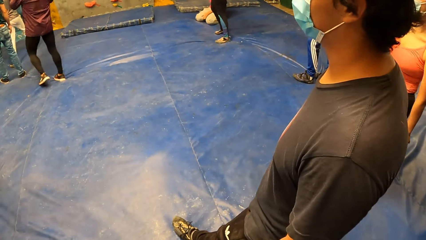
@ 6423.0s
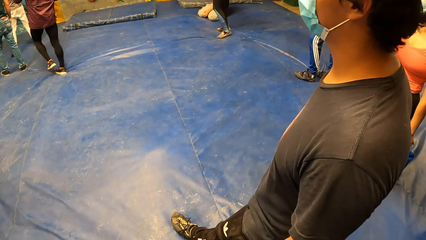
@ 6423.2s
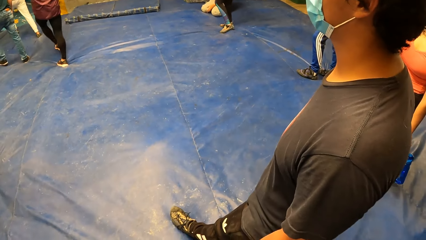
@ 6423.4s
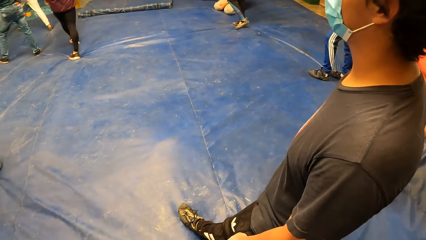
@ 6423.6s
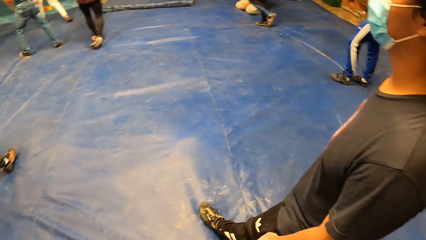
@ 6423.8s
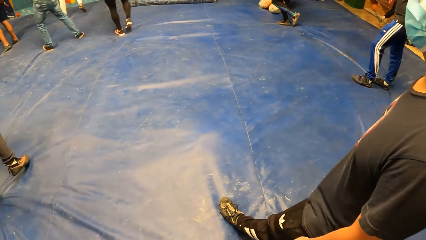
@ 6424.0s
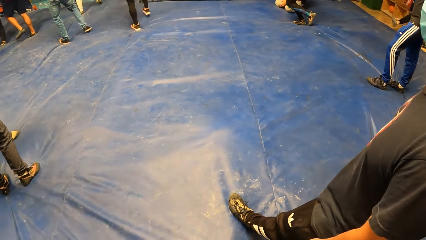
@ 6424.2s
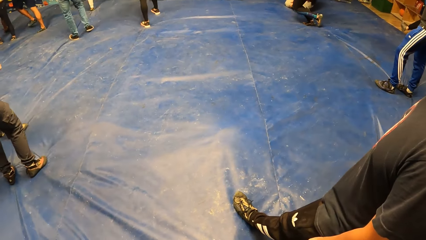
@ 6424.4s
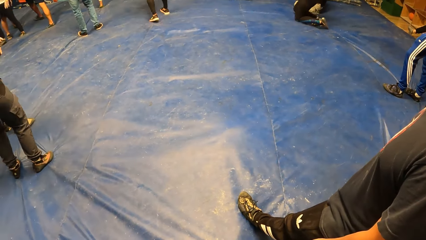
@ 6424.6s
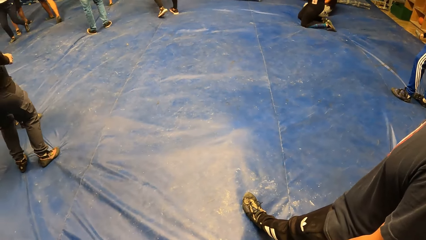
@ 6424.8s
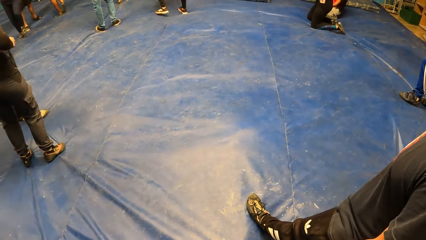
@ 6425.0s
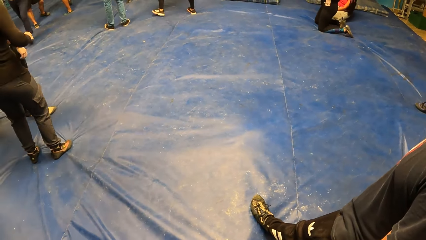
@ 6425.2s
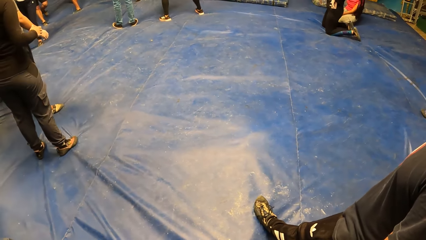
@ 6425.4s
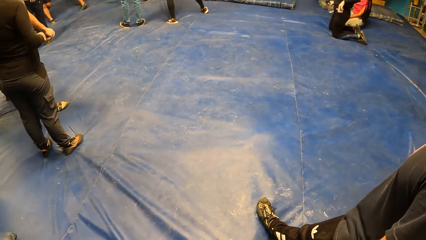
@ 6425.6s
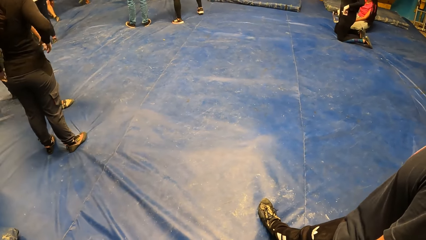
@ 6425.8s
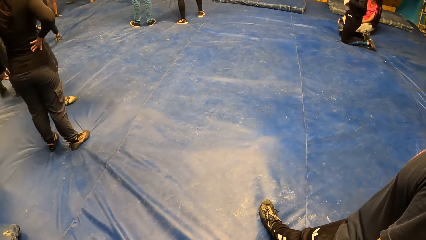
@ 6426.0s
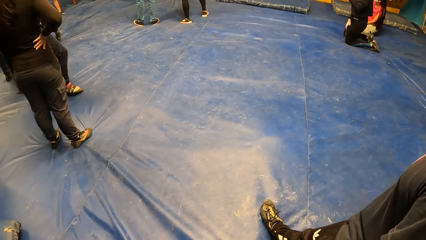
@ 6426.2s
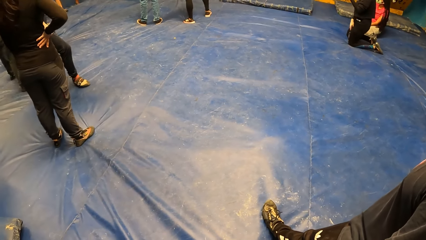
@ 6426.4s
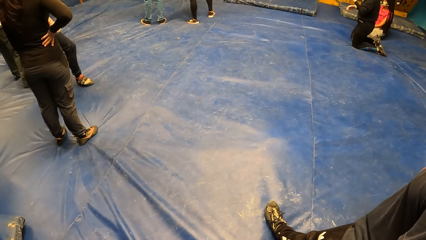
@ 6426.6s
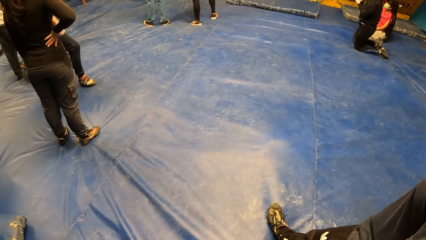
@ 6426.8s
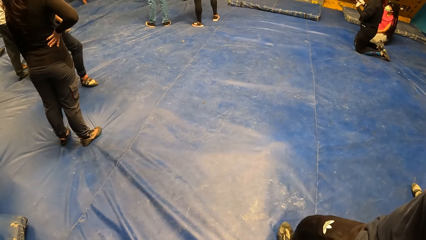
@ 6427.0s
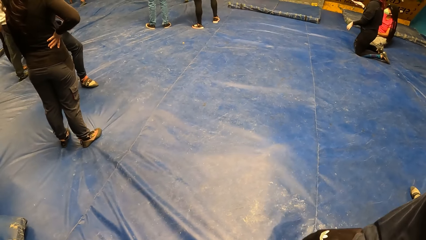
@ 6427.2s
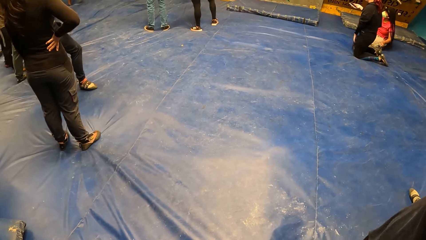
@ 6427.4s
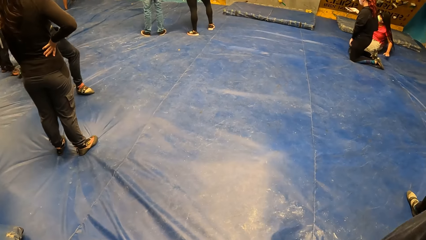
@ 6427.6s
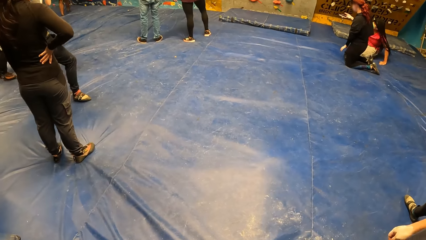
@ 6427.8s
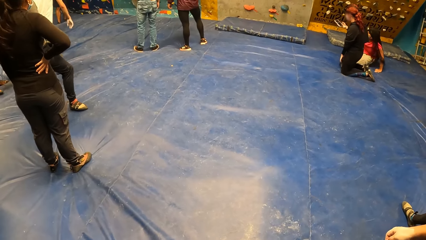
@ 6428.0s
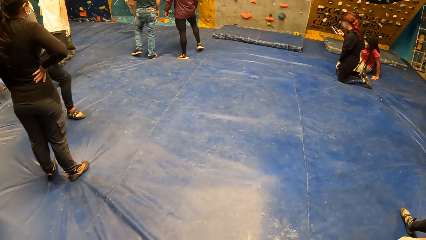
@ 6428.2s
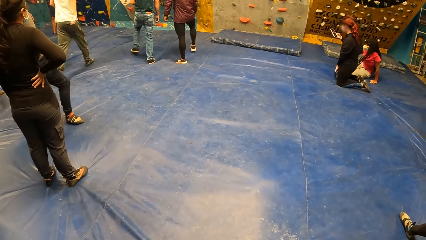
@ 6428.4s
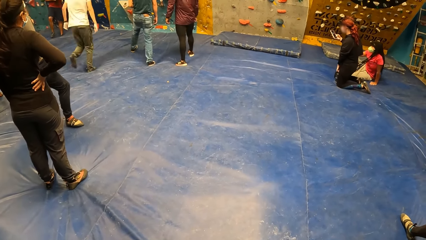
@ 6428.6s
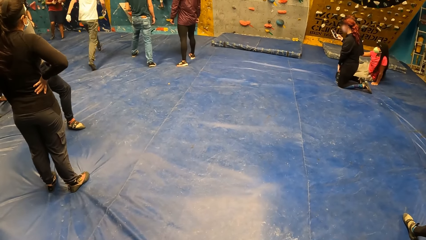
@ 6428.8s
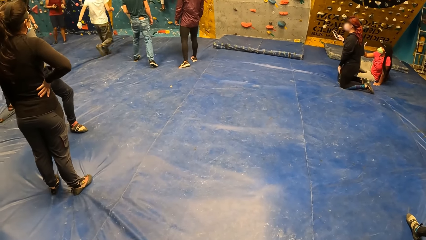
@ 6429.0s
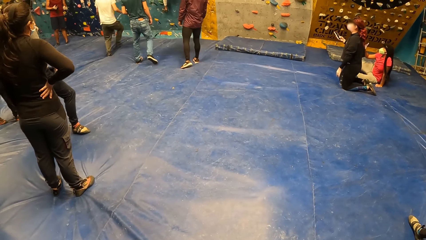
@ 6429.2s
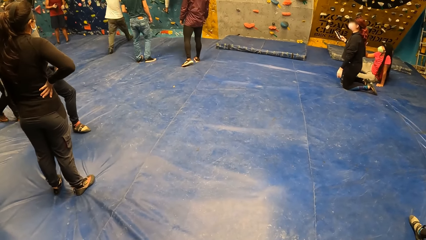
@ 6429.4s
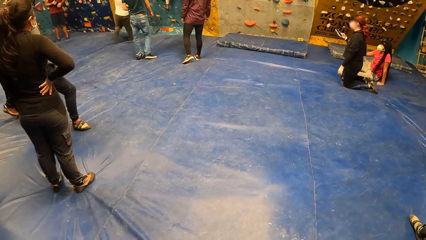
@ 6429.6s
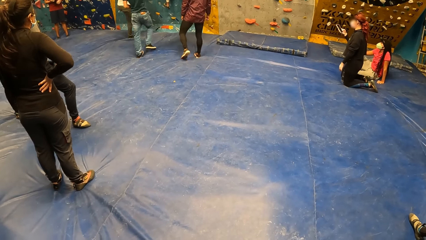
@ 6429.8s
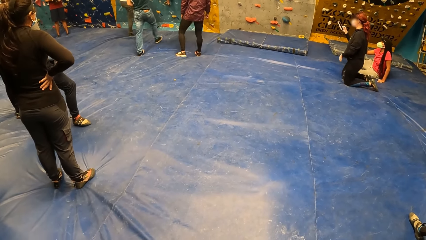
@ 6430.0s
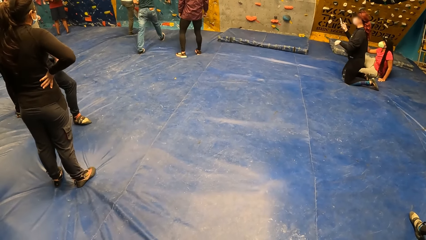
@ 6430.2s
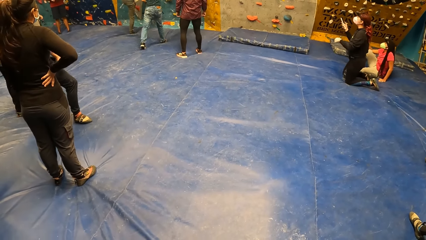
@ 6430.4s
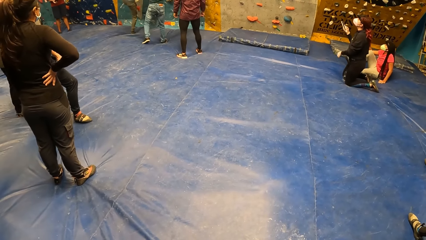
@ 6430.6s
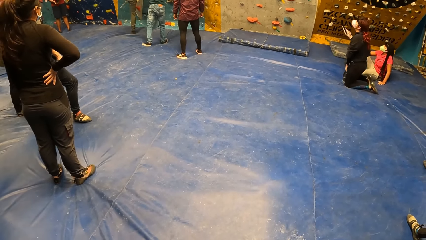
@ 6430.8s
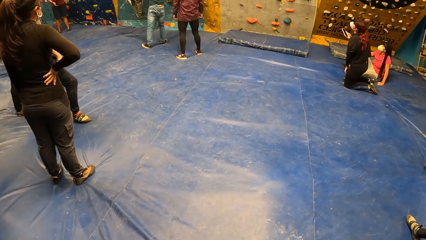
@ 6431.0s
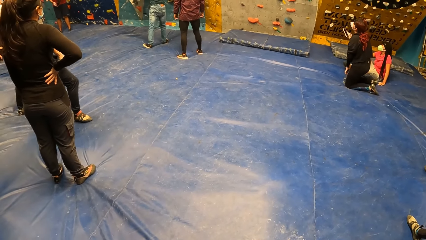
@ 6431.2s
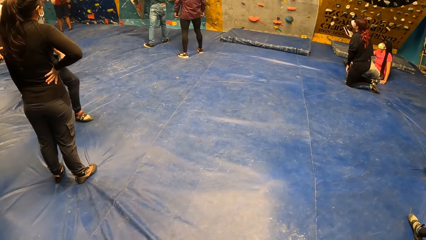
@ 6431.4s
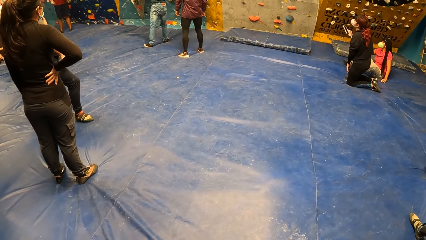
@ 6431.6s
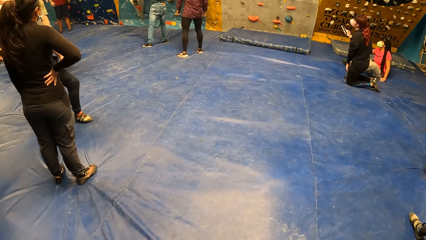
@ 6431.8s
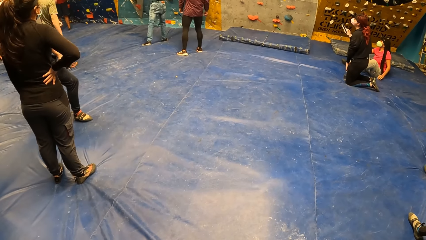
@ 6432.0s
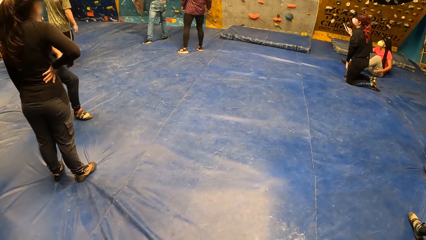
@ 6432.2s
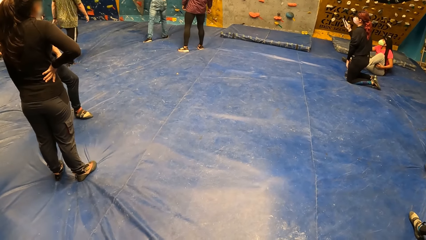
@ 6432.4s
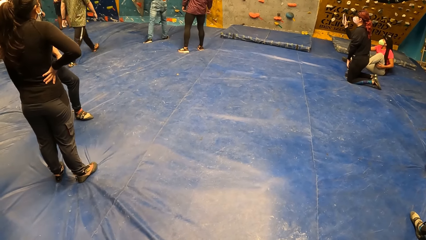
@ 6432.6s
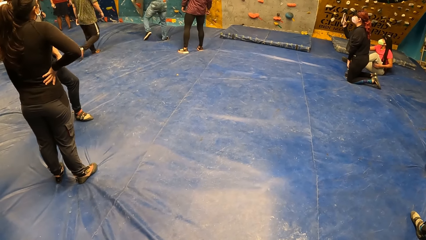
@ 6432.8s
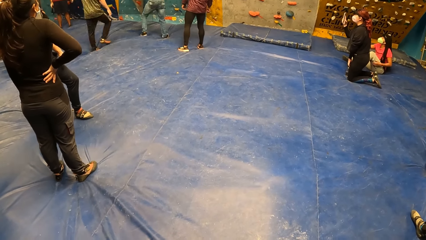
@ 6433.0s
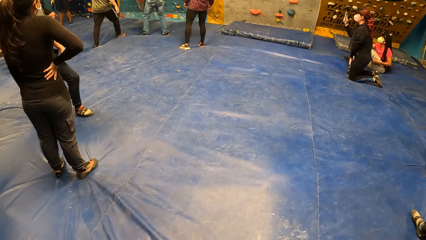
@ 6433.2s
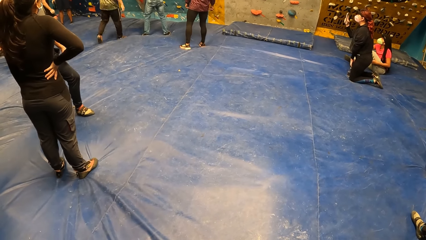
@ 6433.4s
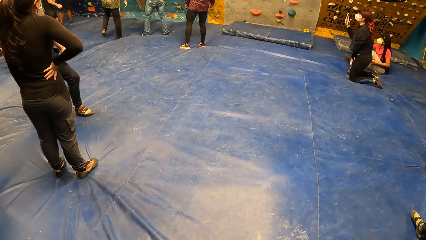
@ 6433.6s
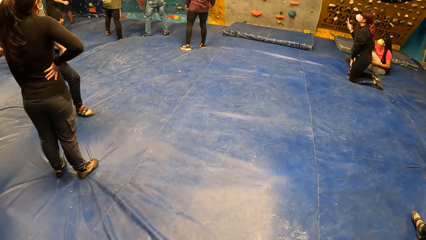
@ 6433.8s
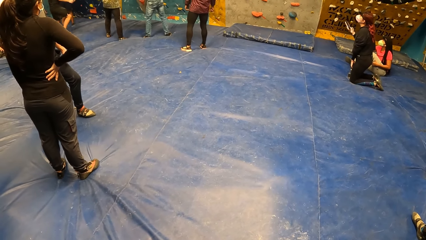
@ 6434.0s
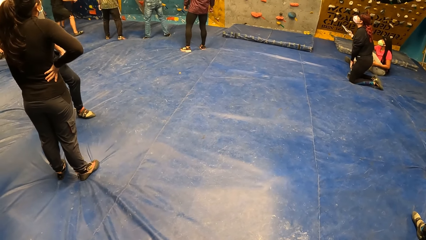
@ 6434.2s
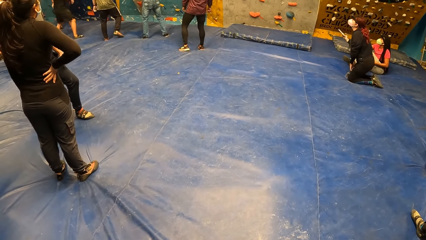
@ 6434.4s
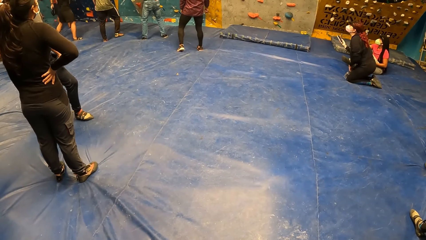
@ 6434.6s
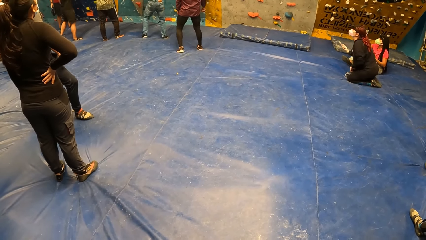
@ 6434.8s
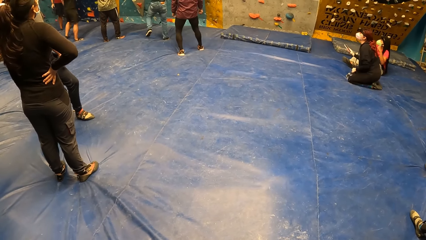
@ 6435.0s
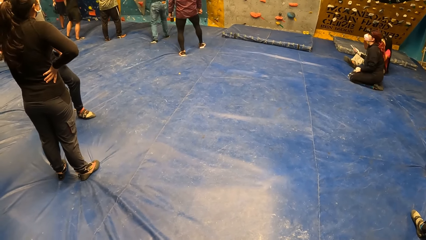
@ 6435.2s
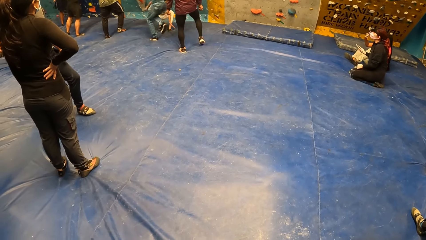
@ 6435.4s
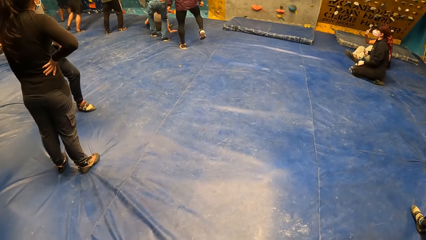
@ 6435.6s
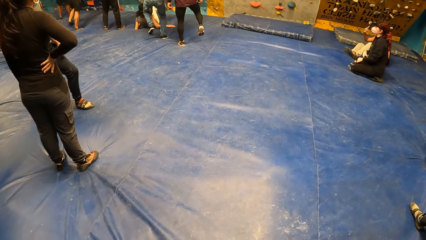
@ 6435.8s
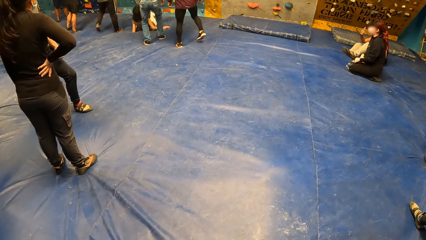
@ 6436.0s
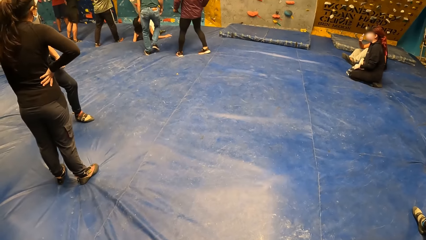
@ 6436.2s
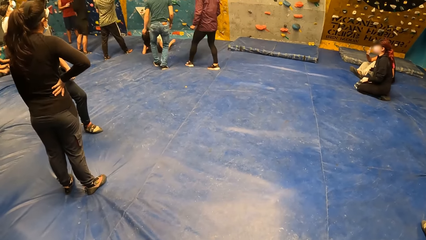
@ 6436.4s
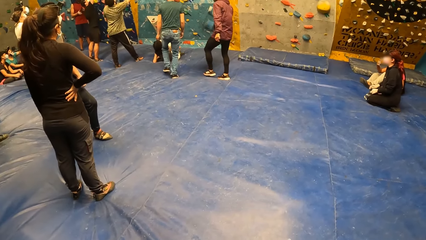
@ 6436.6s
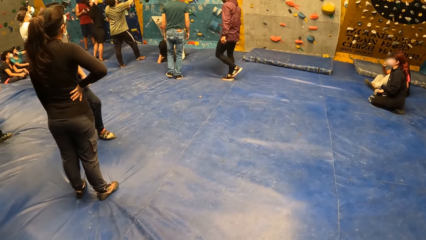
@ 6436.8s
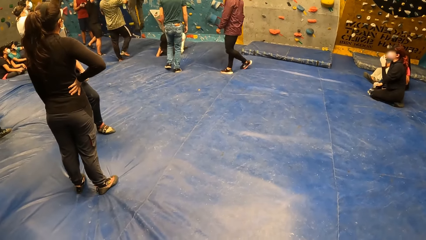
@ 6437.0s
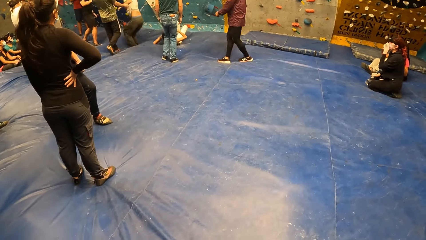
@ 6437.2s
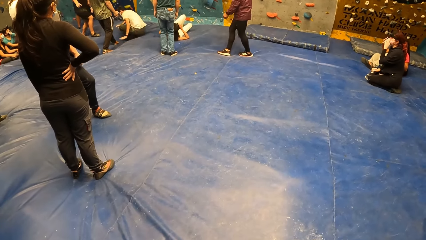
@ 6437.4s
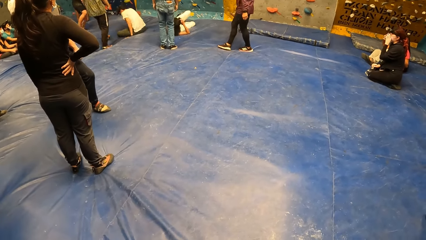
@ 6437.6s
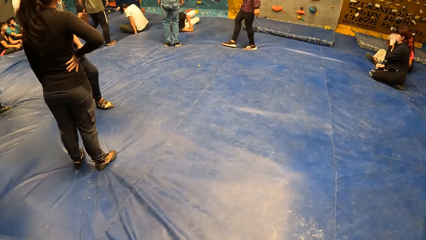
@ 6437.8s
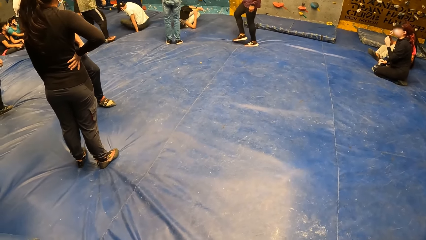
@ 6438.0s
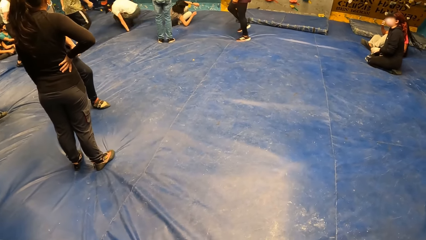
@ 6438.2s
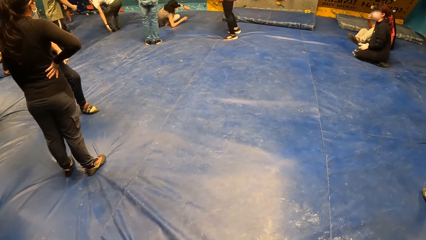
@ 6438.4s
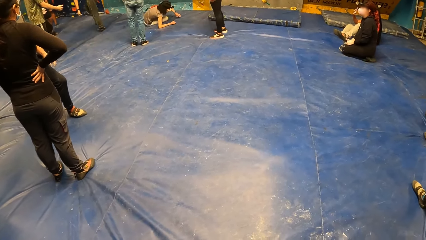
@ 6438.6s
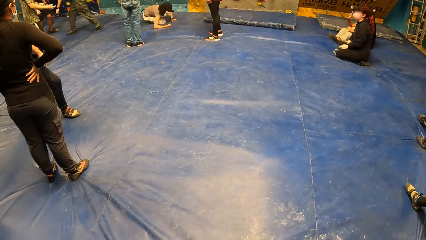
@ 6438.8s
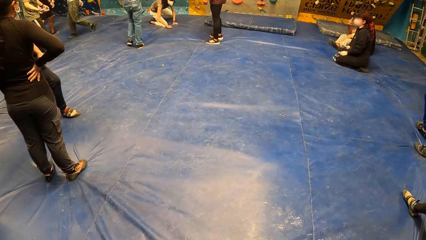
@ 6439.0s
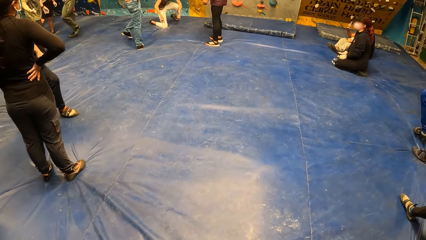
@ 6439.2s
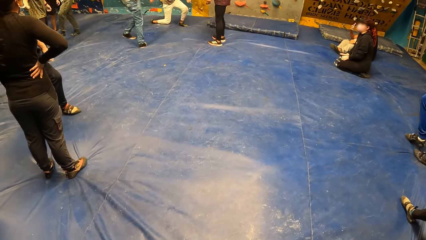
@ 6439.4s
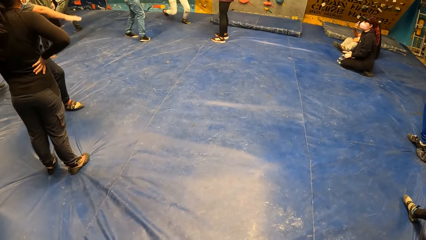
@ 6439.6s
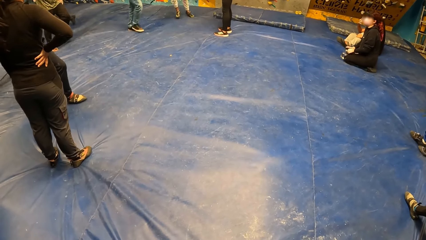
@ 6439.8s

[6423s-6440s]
A woman kneels on the floor.
